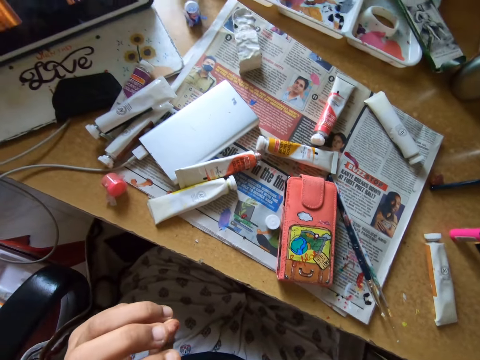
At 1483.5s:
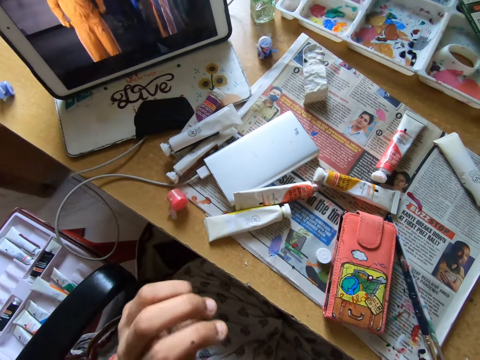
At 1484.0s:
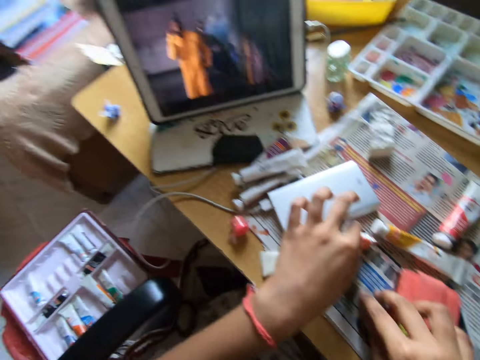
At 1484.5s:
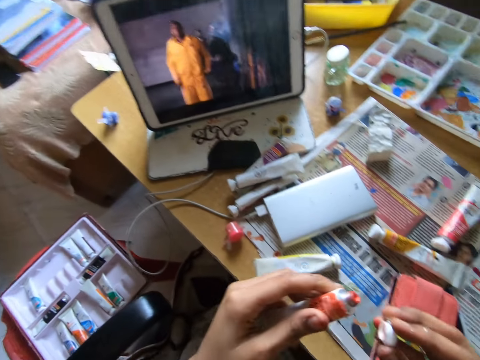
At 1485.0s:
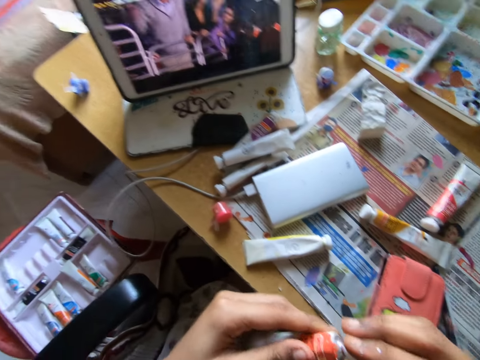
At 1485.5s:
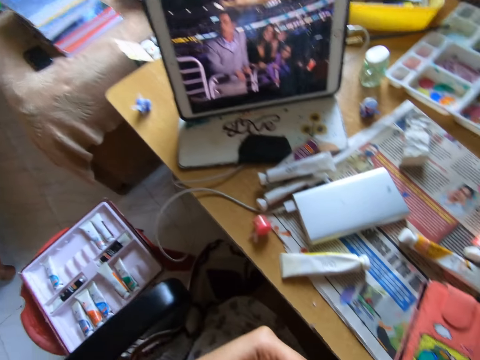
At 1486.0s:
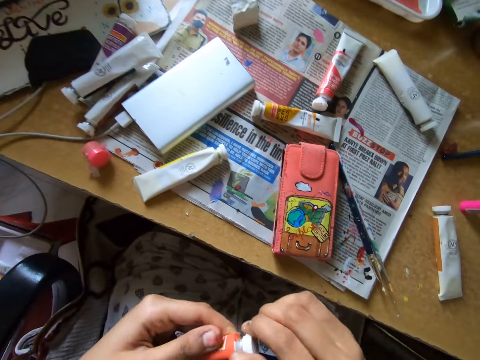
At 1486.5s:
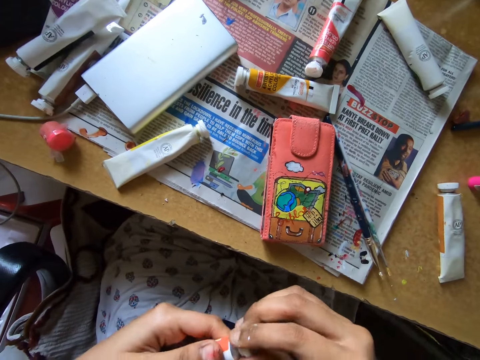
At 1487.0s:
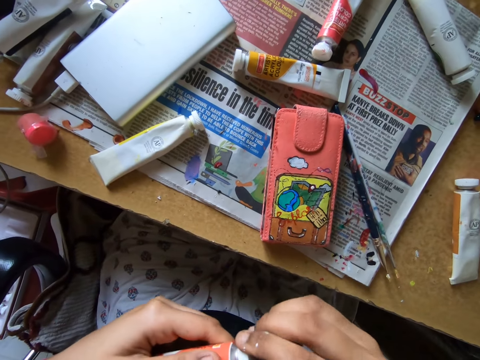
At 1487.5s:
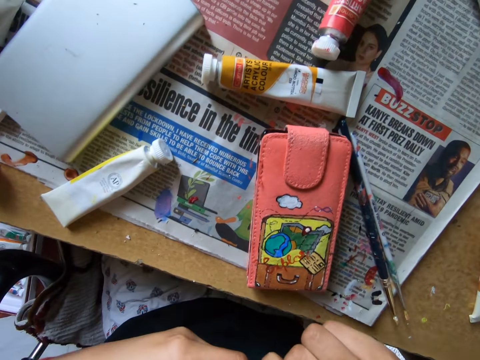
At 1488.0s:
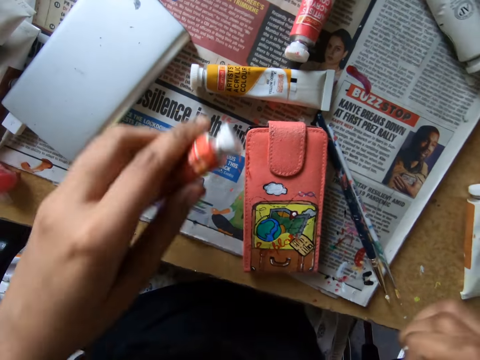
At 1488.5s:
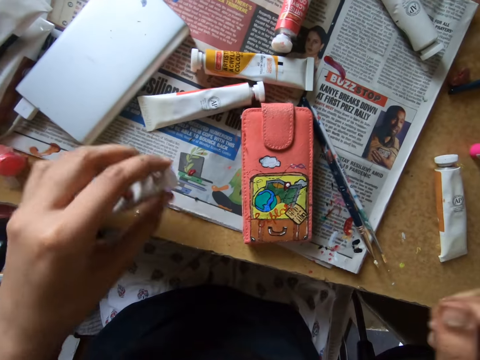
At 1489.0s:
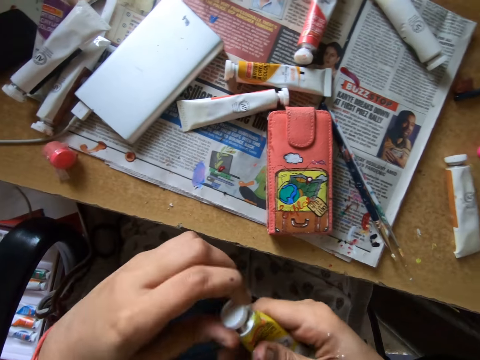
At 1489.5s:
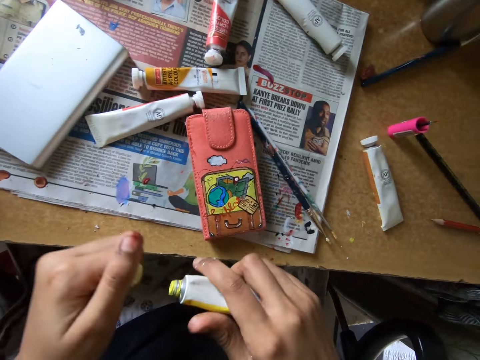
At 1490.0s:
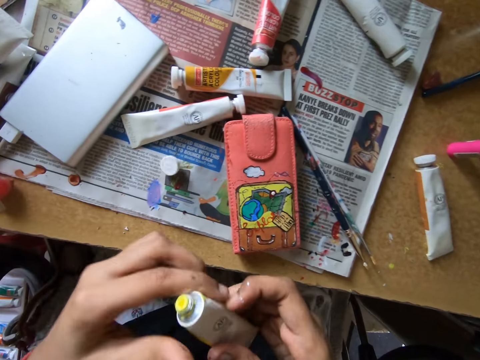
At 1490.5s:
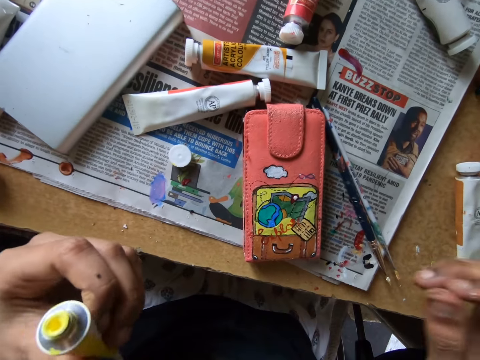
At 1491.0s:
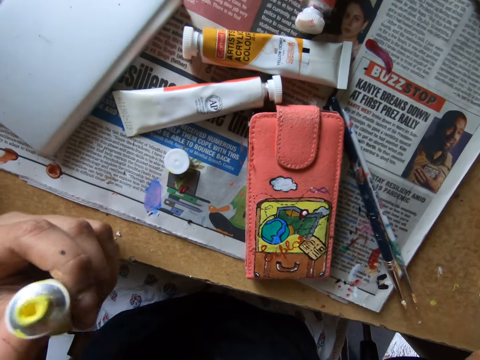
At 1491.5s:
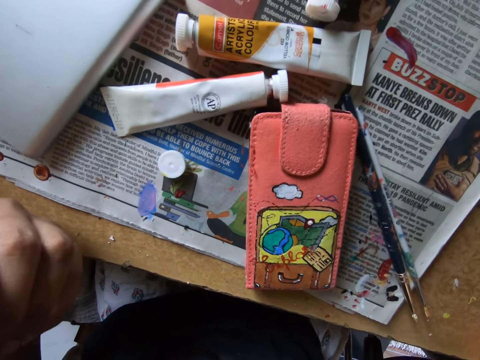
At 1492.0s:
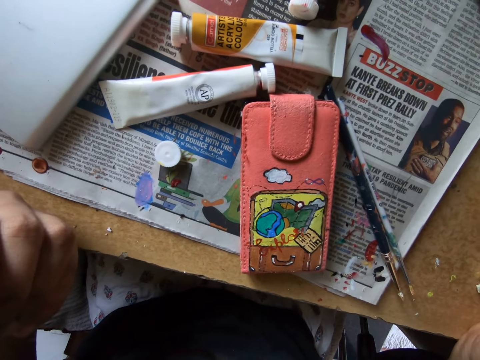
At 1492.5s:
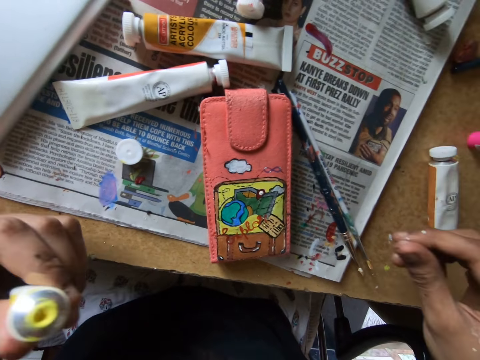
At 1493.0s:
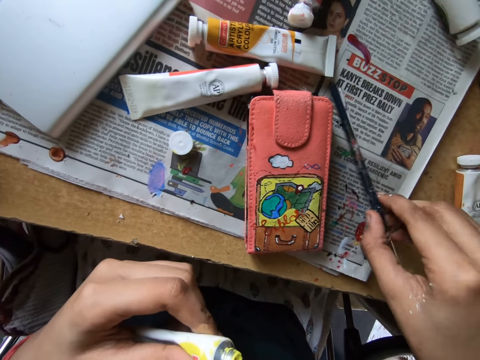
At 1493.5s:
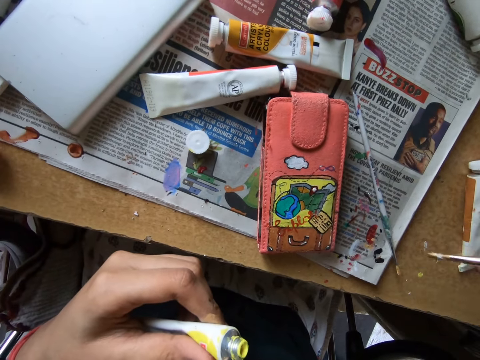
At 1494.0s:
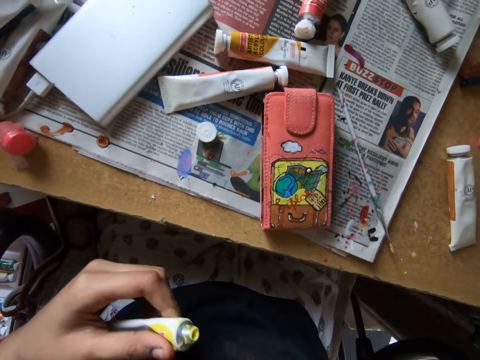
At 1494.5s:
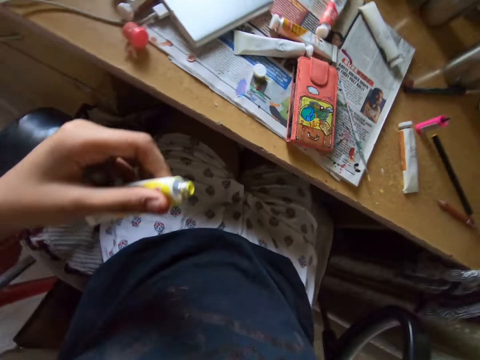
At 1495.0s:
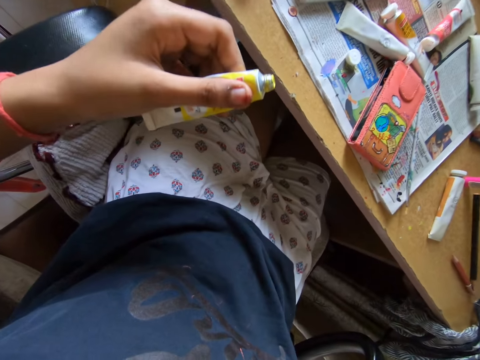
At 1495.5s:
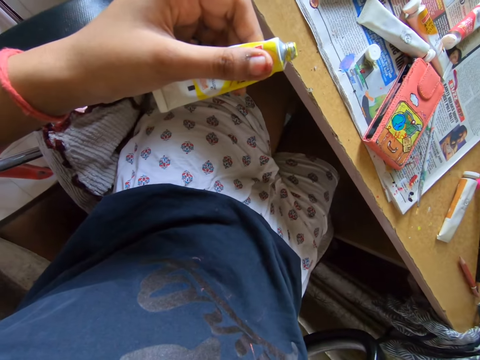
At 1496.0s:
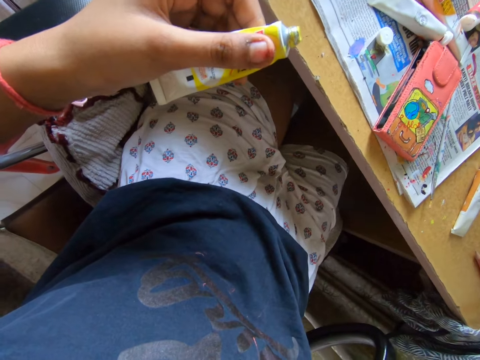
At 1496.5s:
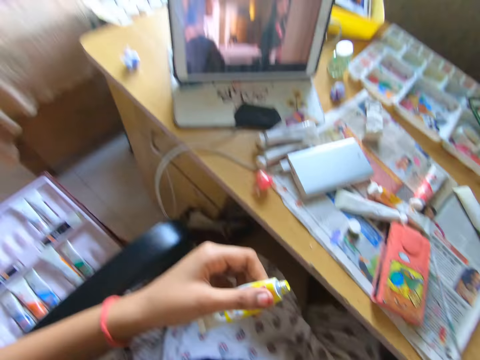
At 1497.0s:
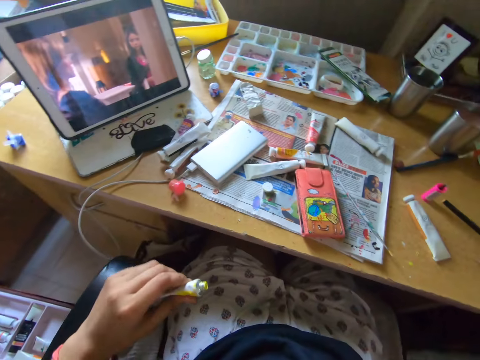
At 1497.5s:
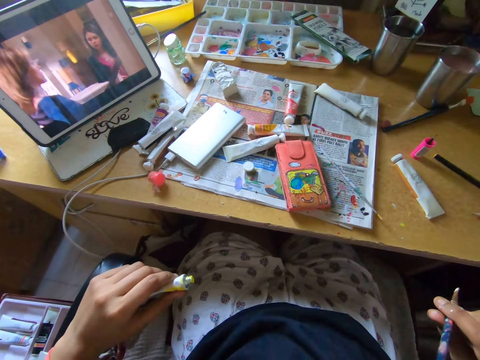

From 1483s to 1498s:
The camera wearer drops the cloth on the table. They pick up a lid. They pick up a paint bottle or tube on a newspaper. They close the paint bottle with the lid. They put down a paint brush on the newspaper. They drop the tube on the table. They pick up another tube on the table. They open the paint bottle with hands. They drop the cap of the tube on the table. They switch the paint bottle to the other hand. They pick up the paint brush.

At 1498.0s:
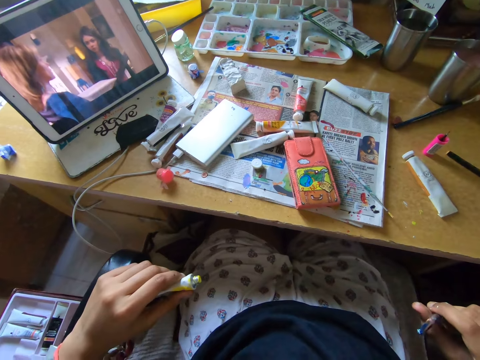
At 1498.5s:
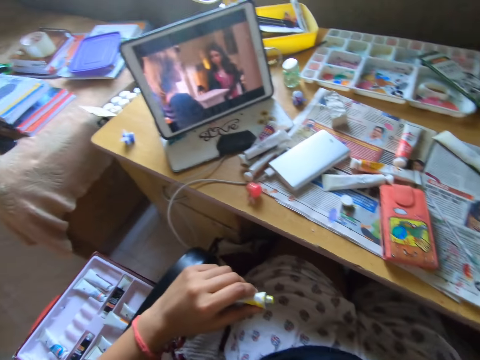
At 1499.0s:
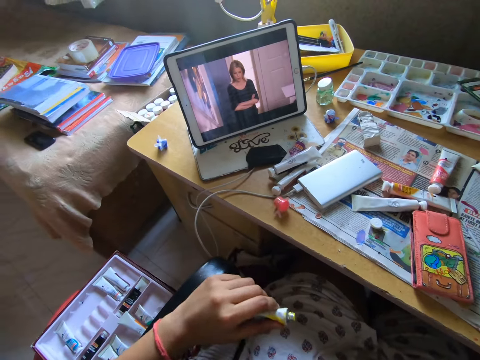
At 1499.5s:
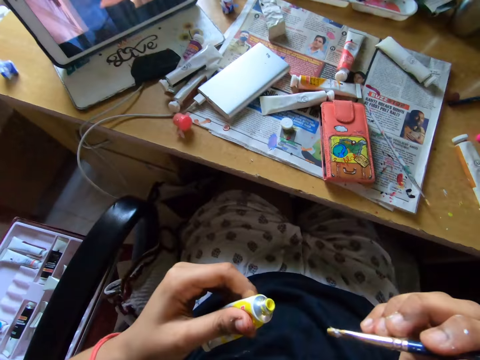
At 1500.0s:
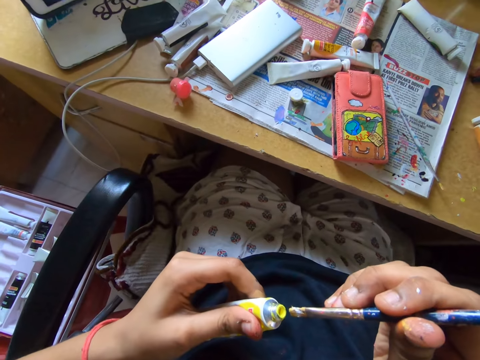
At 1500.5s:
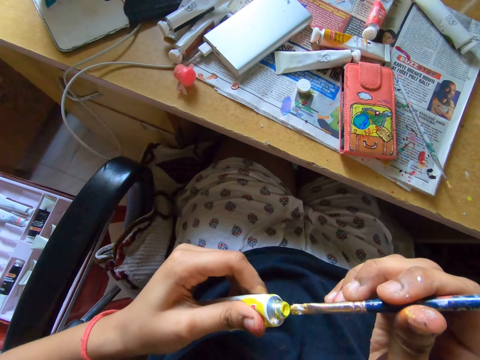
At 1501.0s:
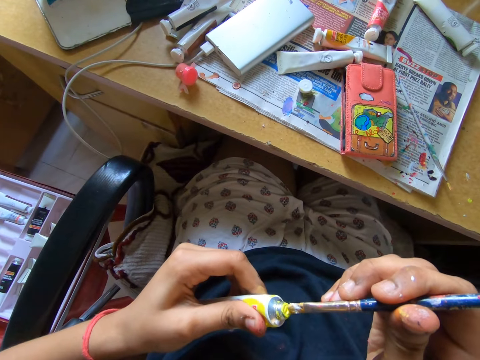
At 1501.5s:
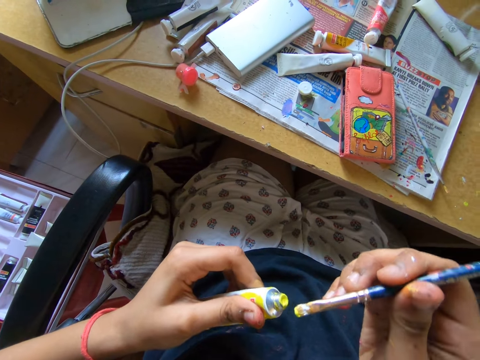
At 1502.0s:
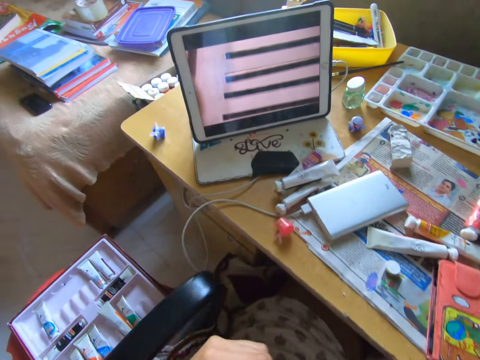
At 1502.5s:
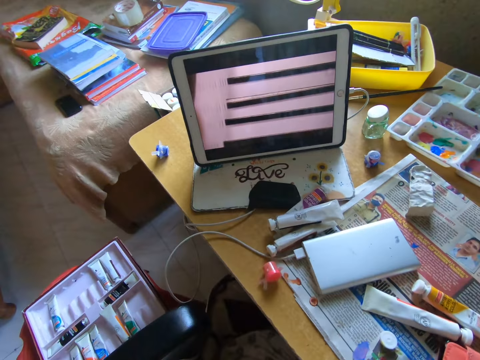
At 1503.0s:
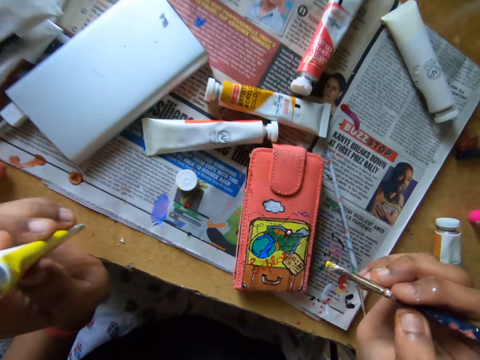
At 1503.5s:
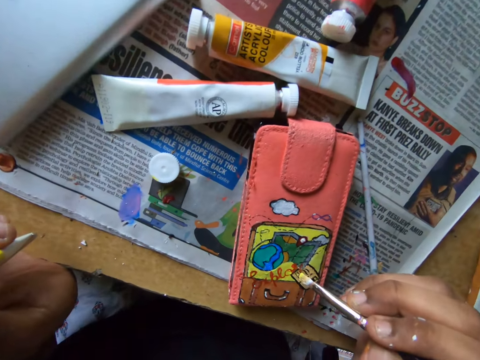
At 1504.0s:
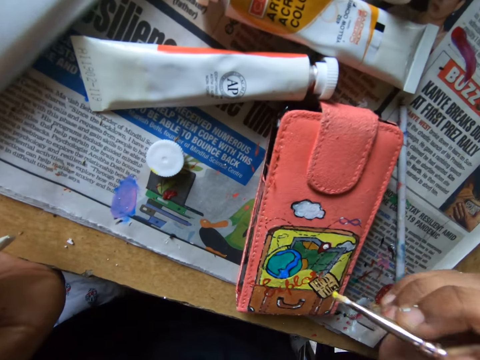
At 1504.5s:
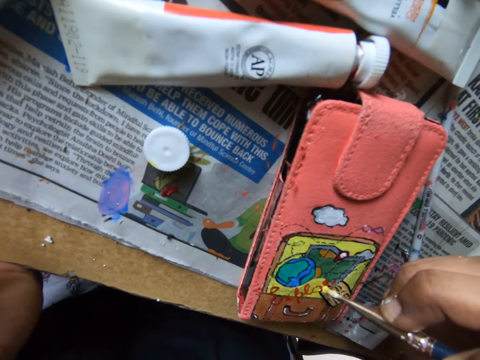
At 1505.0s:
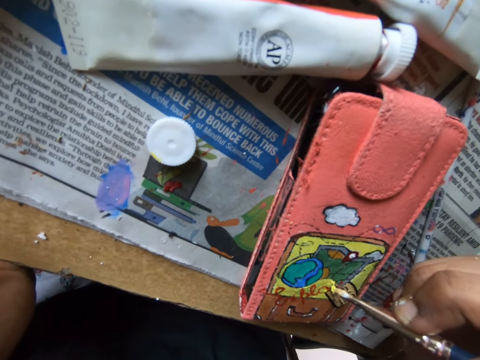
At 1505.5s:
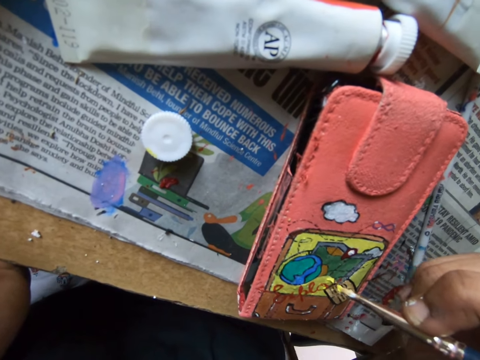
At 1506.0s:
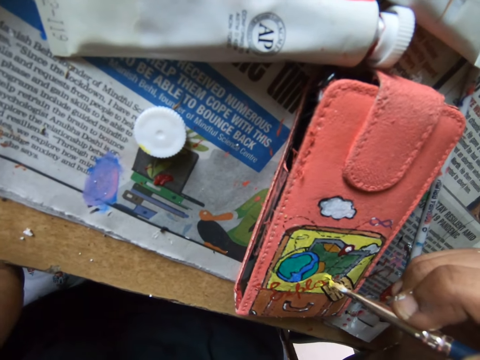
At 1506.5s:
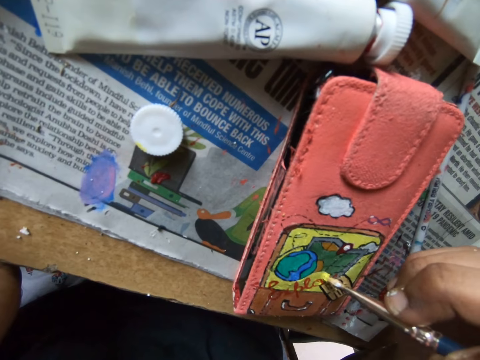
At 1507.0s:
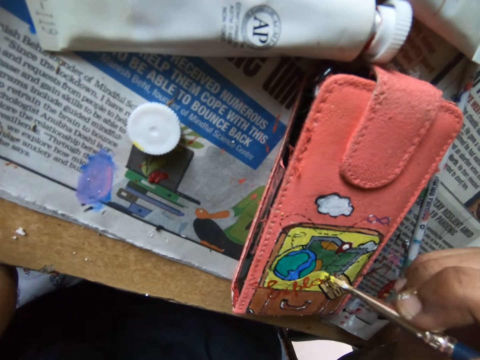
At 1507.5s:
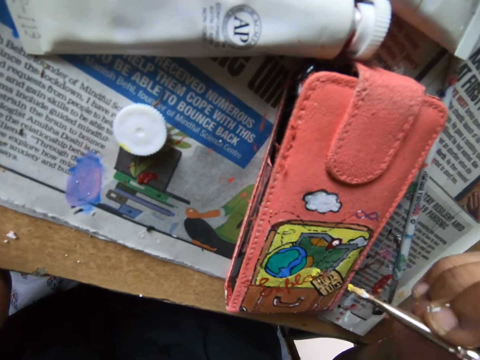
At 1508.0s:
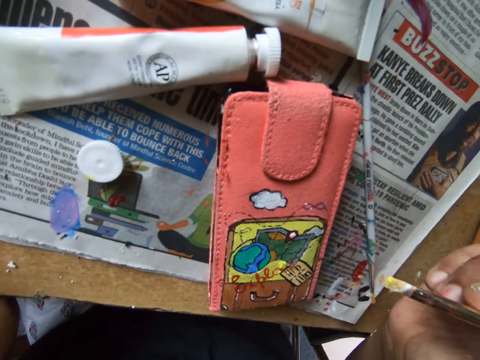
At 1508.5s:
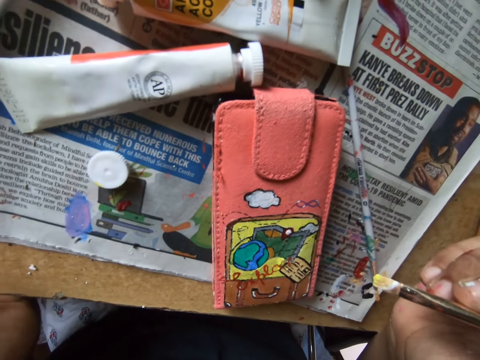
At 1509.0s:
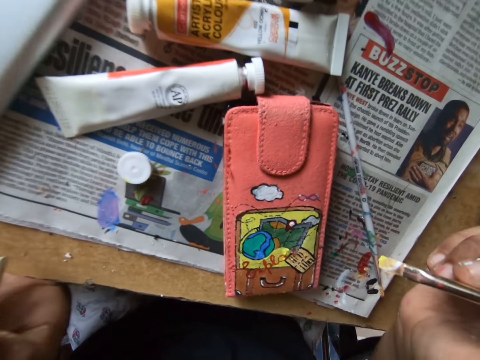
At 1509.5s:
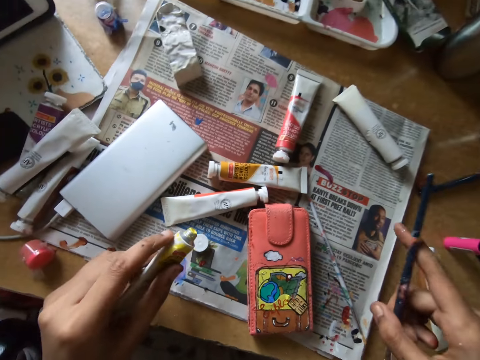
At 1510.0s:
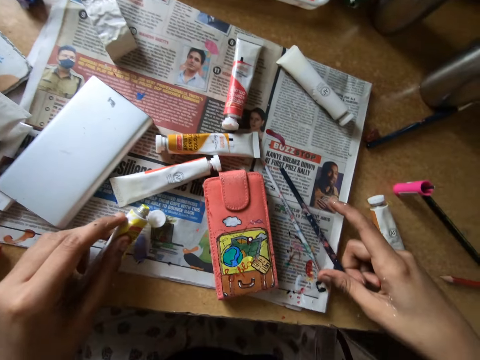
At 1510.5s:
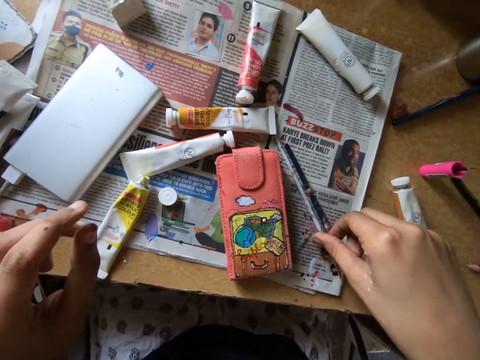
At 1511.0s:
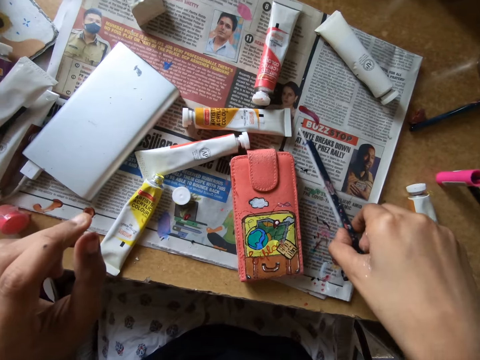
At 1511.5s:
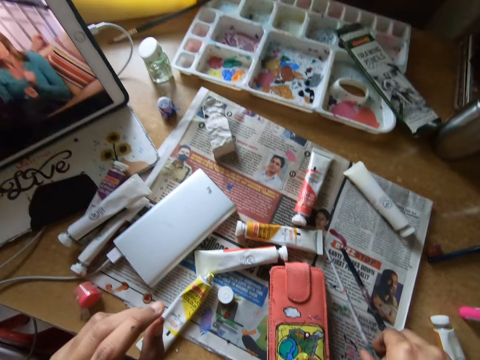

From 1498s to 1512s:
The camera wearer scoops paint on a paint bottle with a paint brush. They paint a wallet with the paint brush. They put down the paint brush on a newspaper and put down the paint bottle.
